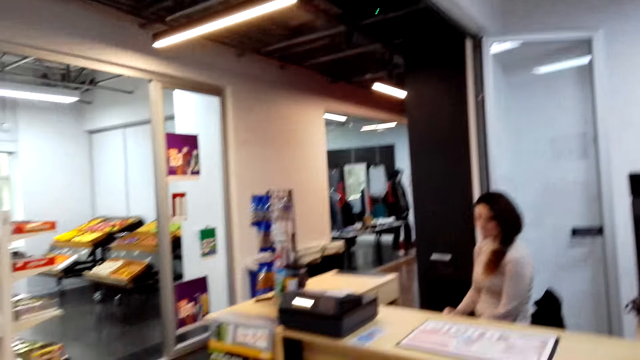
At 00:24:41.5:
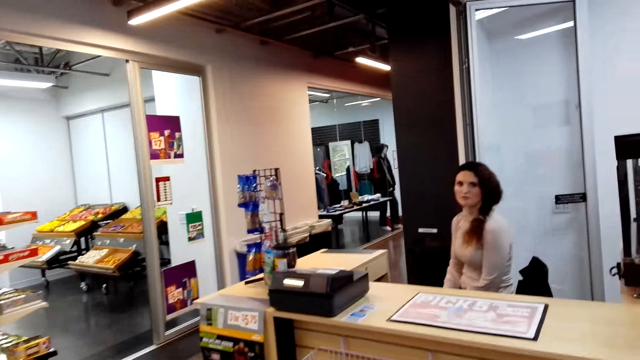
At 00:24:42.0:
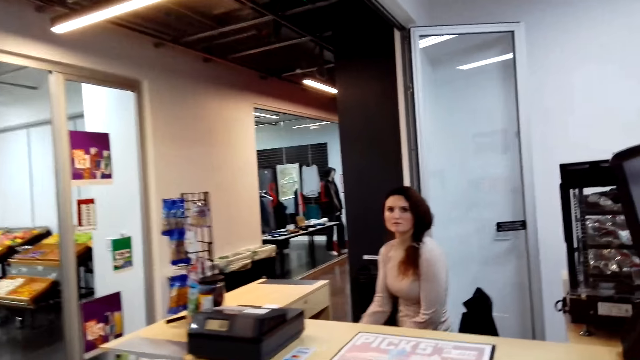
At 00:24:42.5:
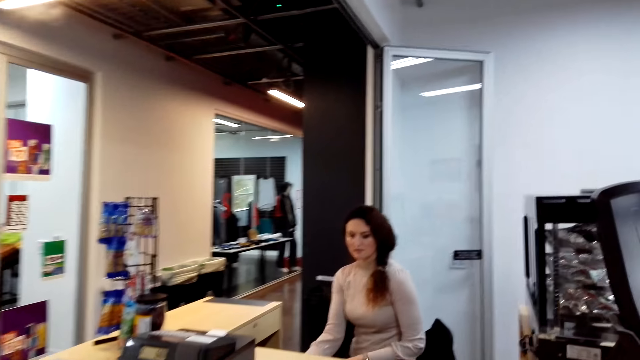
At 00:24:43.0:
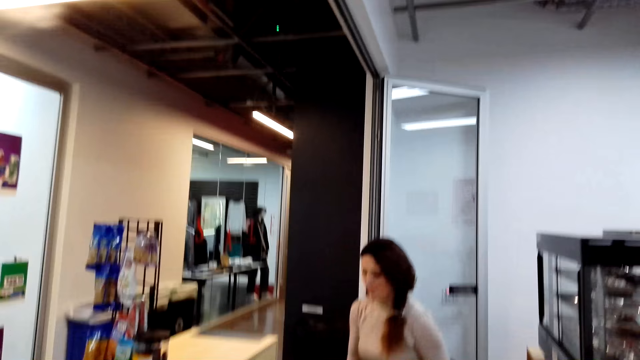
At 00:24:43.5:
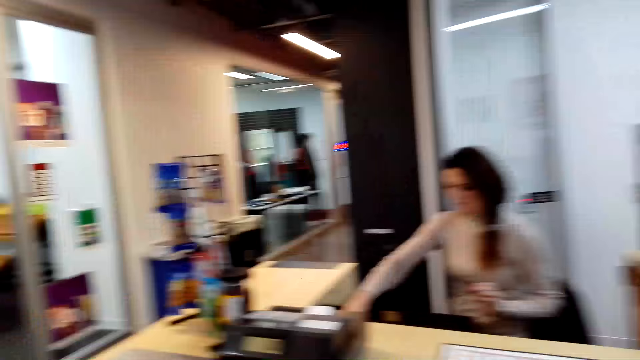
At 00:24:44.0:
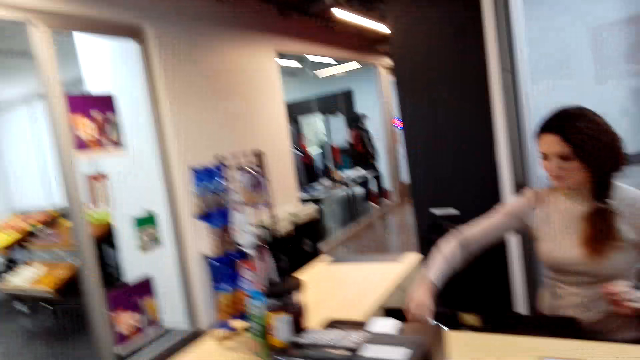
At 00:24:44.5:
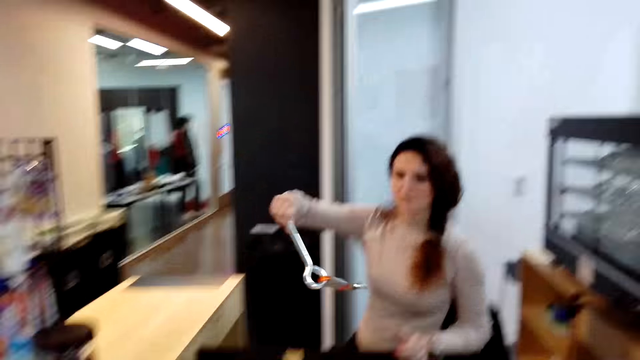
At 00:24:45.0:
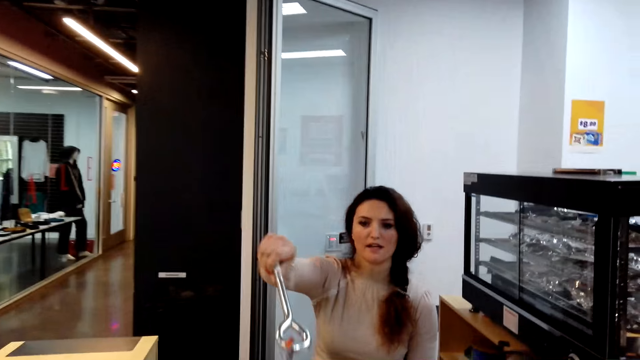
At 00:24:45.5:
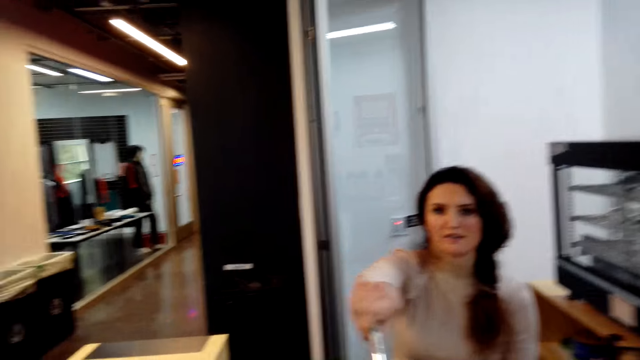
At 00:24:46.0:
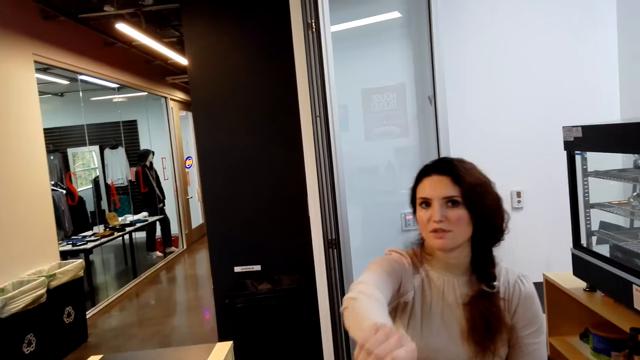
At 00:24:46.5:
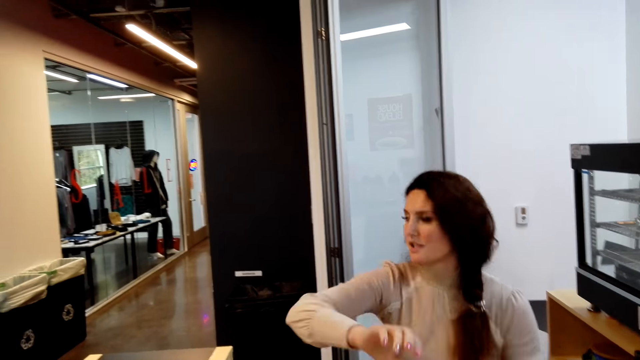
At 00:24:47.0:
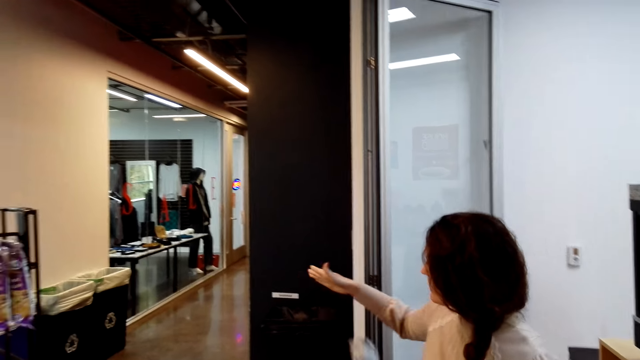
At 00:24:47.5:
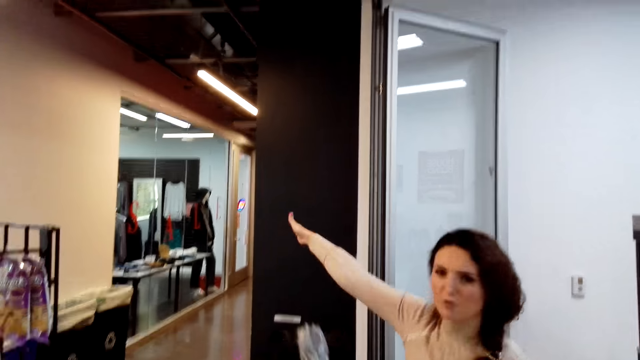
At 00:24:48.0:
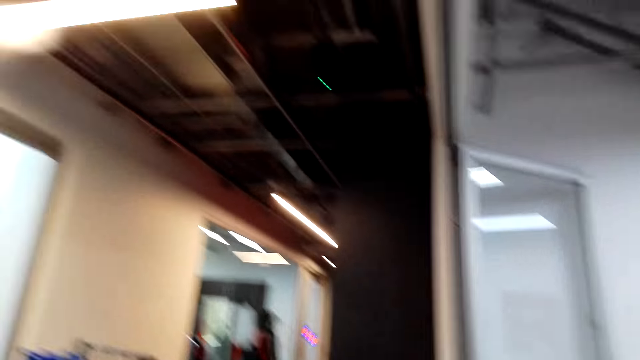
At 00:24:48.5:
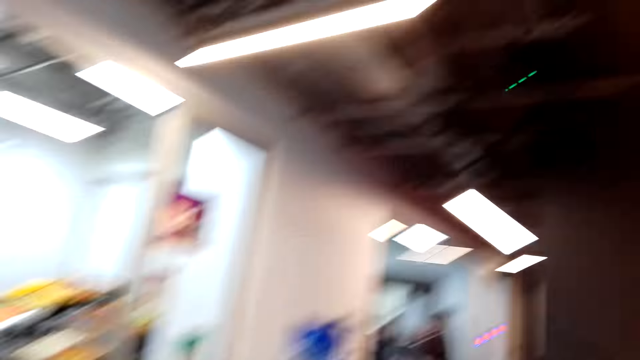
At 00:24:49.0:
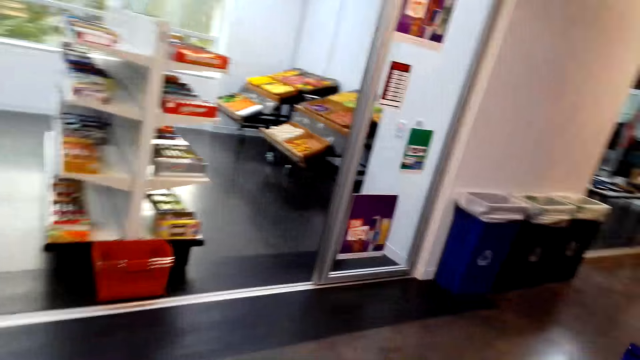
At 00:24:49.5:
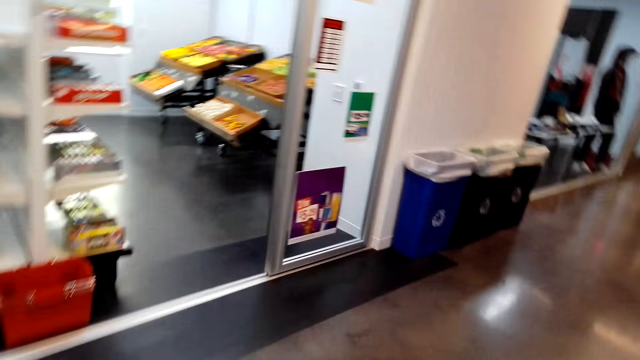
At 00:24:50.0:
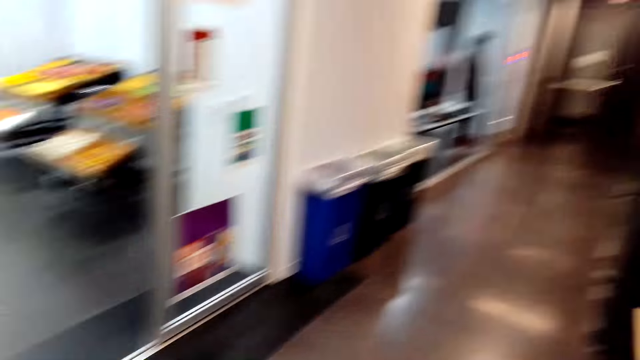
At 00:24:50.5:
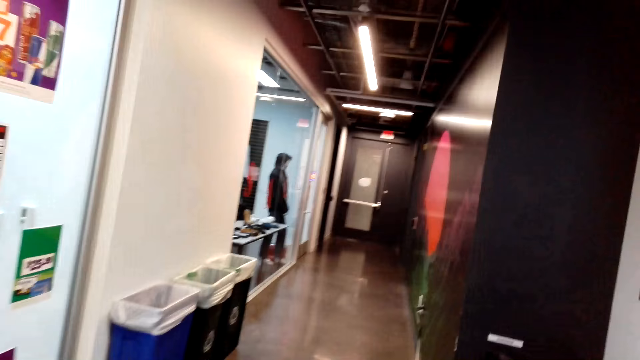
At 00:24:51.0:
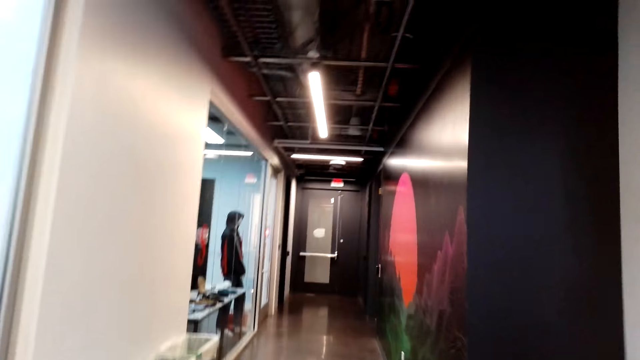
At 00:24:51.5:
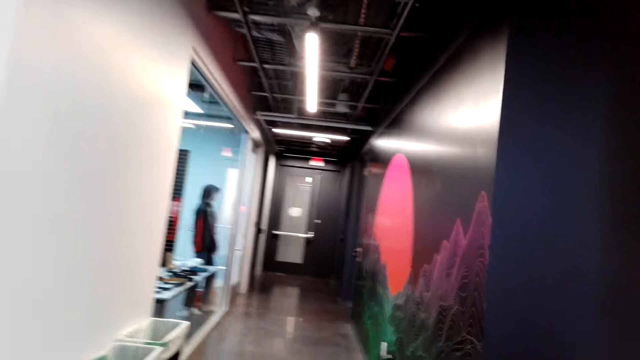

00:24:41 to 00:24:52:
A person talks to another person. The other person picks up the keys from the counter. The camera wearer receives the key from the other person. The other person directs the camera wearer. The camera wearer walks to the bathroom.

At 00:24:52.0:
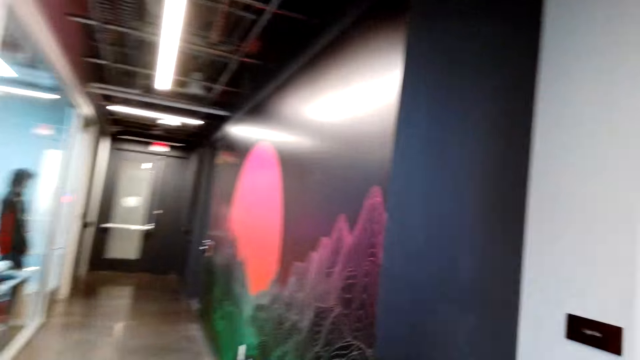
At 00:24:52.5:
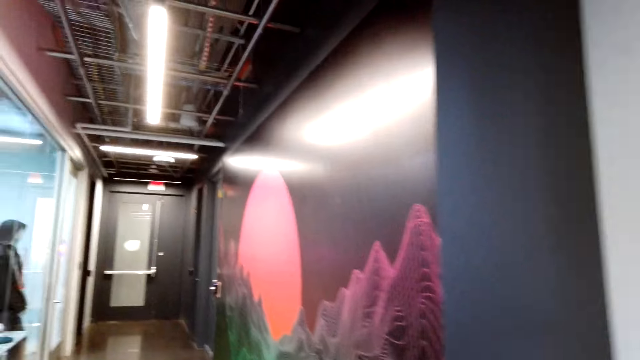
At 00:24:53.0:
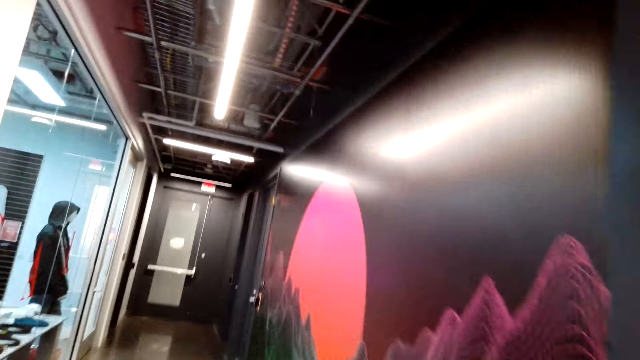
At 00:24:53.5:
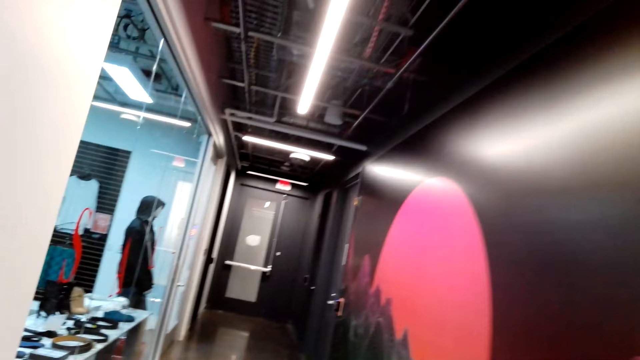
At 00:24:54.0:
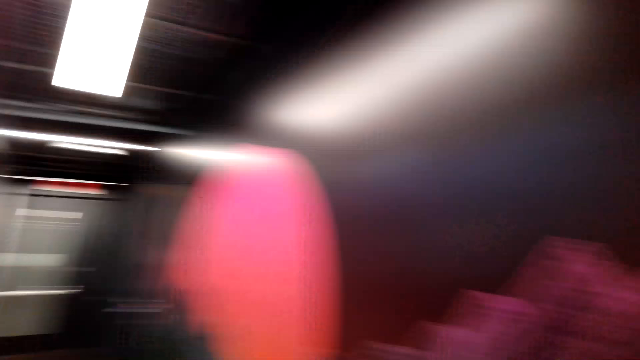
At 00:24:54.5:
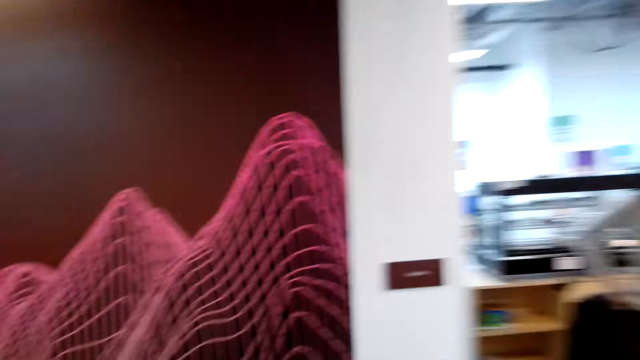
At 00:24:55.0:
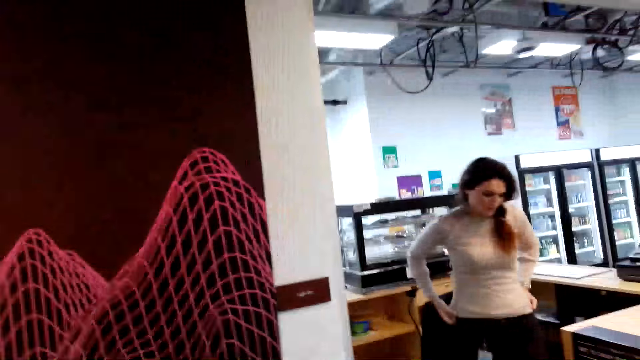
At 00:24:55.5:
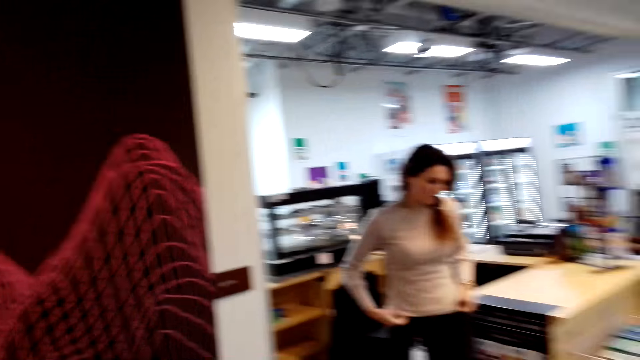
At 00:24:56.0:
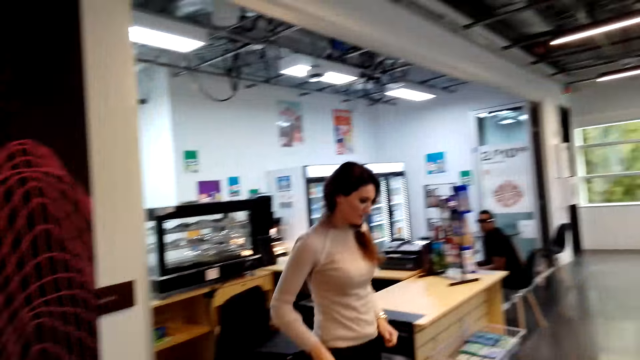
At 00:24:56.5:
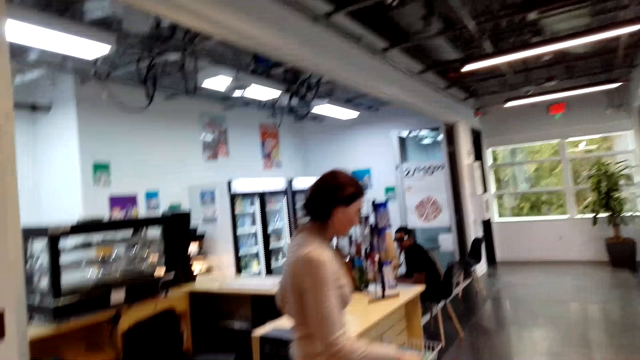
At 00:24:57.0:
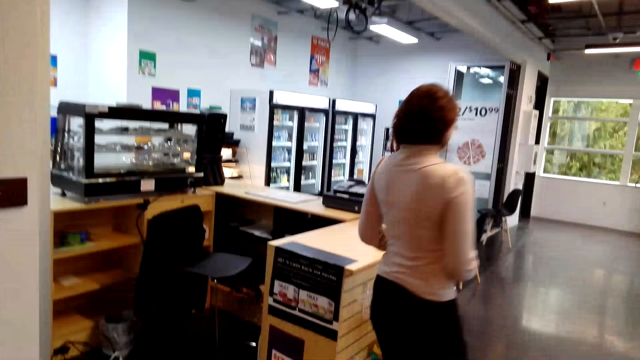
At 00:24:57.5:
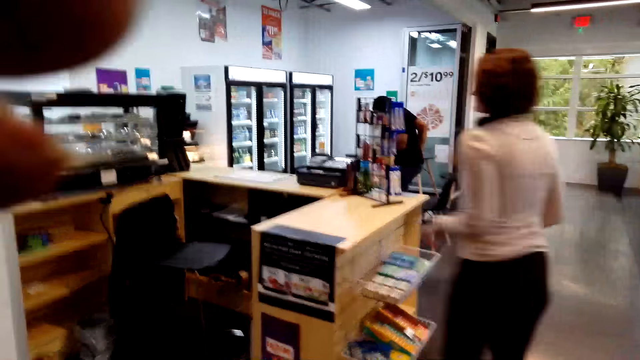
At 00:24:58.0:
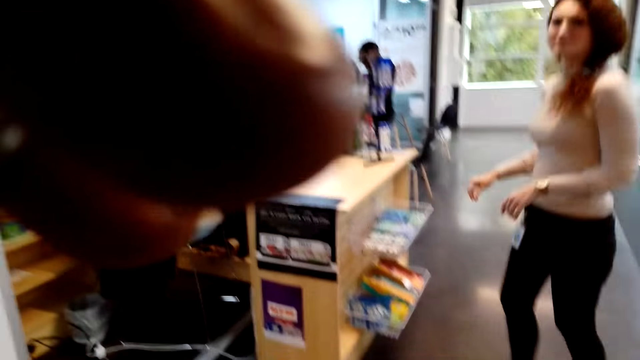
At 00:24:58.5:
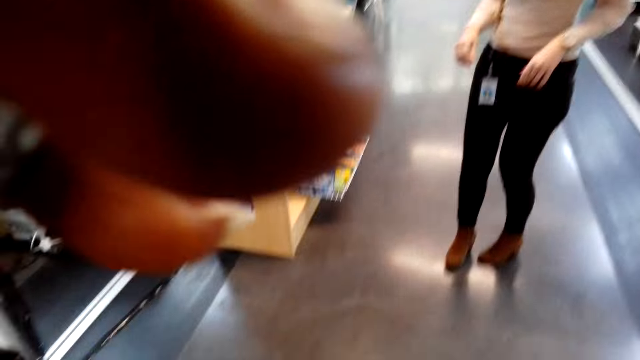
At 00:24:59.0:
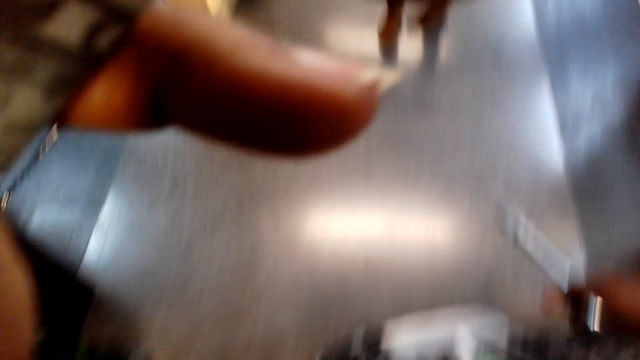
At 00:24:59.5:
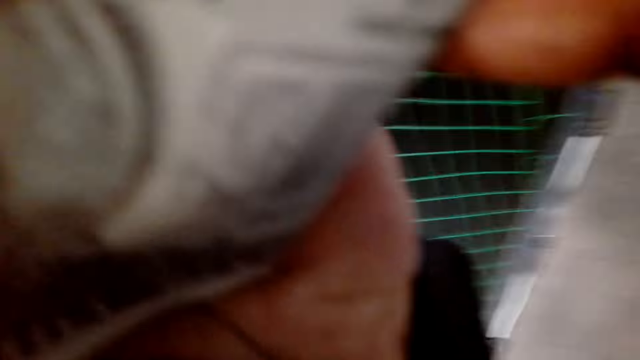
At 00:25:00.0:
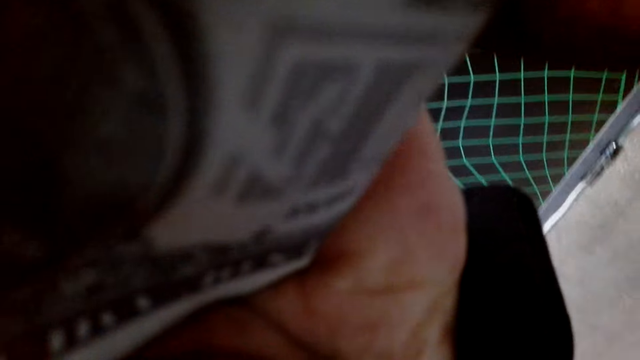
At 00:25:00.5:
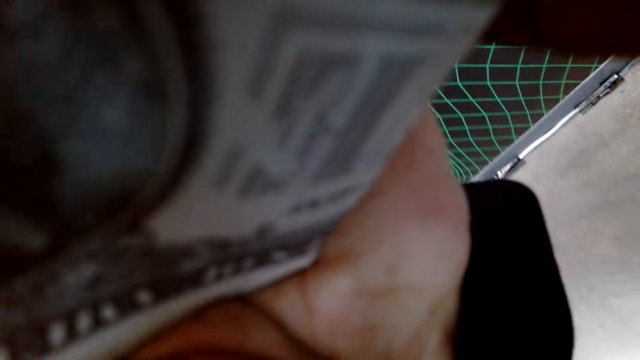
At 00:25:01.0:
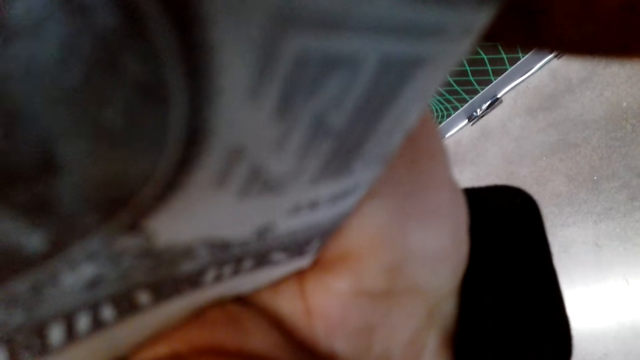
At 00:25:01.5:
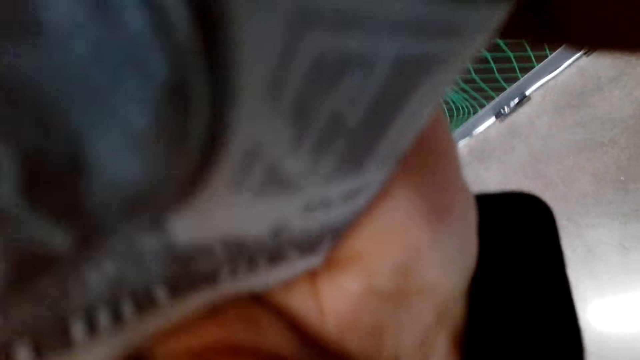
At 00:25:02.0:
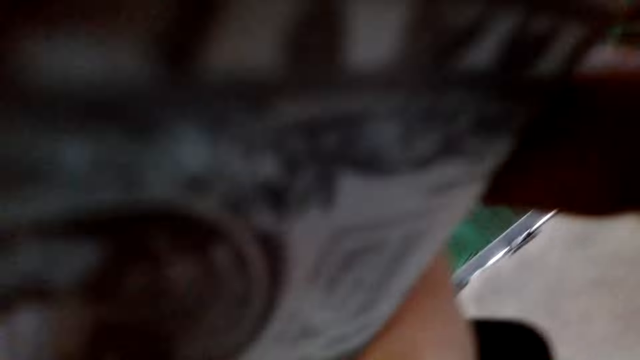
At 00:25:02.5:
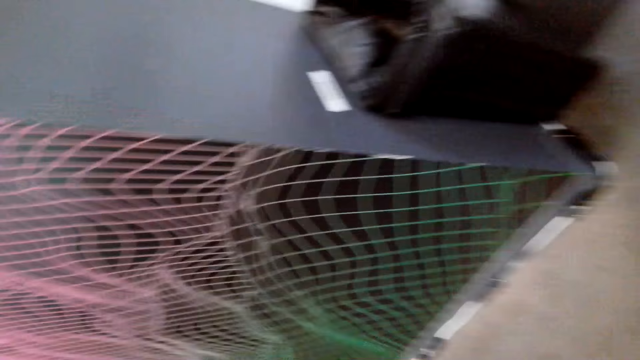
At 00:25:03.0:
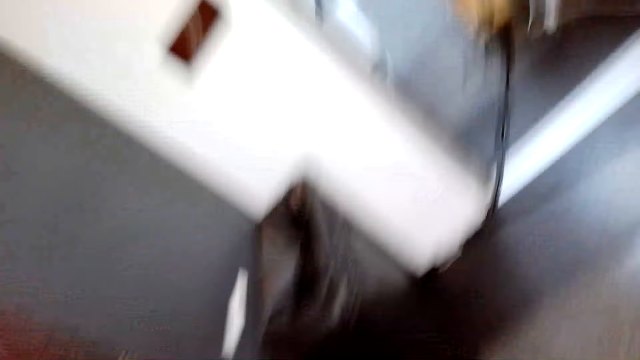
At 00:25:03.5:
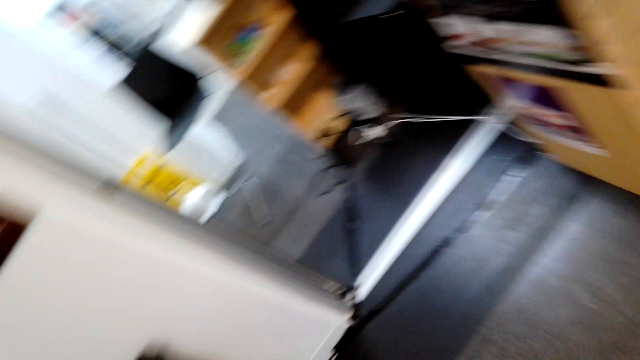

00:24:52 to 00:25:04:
A person talks to the camera wearer. The camera wearer turns around. They take off the glasses. They adjust the camera.
